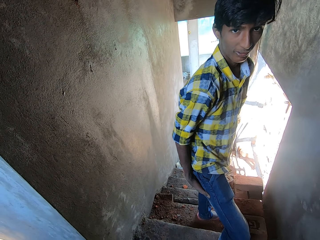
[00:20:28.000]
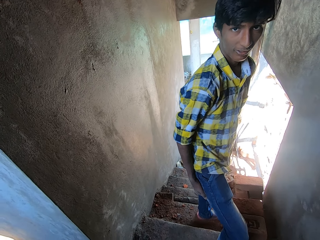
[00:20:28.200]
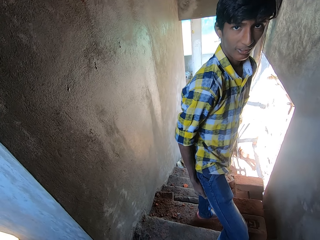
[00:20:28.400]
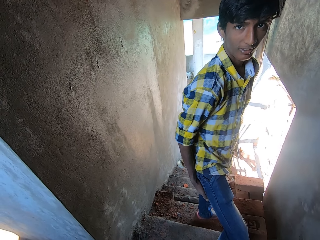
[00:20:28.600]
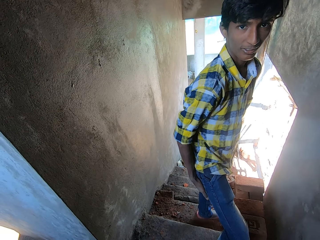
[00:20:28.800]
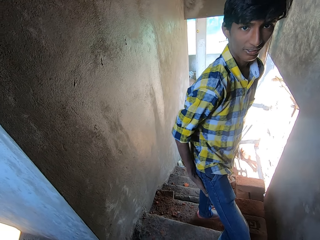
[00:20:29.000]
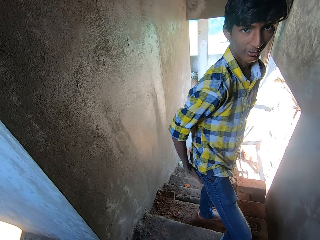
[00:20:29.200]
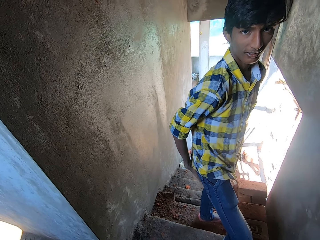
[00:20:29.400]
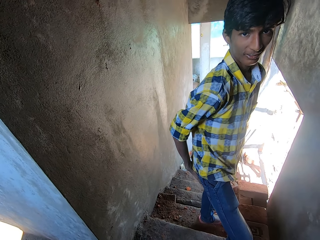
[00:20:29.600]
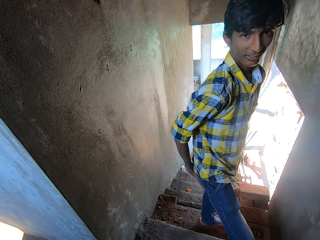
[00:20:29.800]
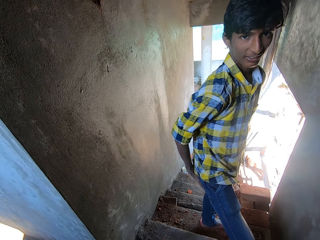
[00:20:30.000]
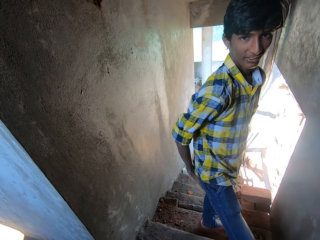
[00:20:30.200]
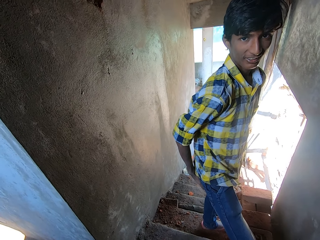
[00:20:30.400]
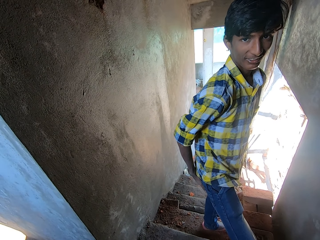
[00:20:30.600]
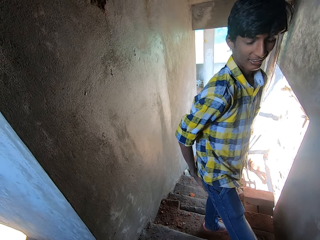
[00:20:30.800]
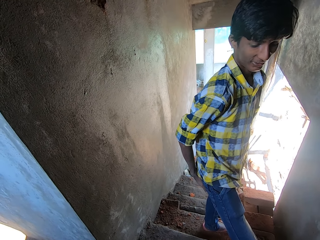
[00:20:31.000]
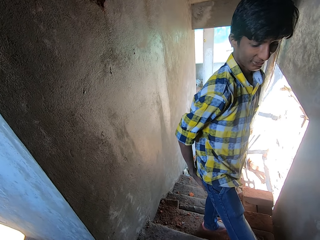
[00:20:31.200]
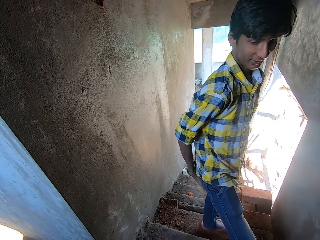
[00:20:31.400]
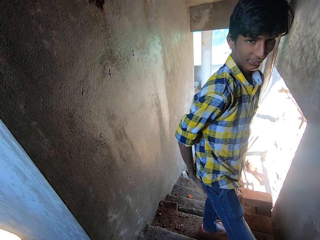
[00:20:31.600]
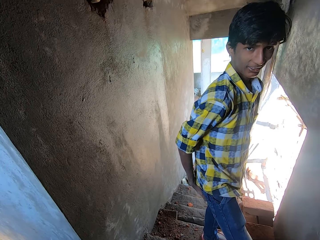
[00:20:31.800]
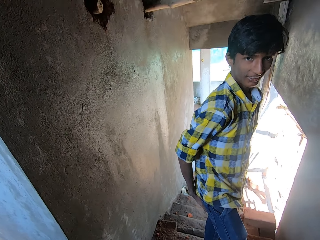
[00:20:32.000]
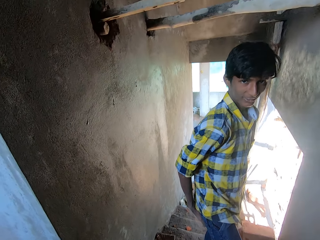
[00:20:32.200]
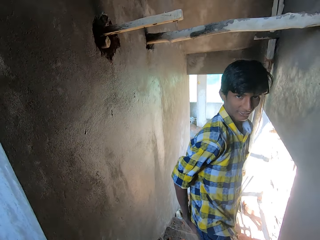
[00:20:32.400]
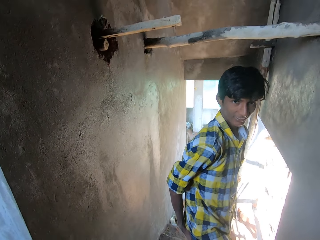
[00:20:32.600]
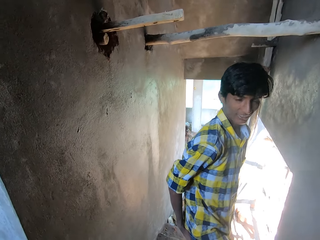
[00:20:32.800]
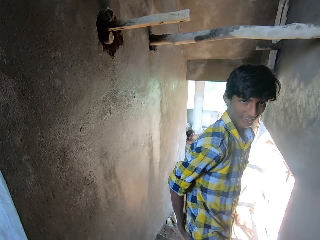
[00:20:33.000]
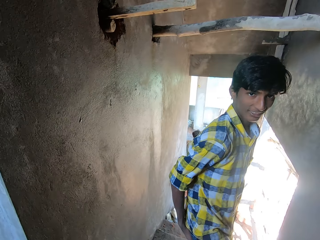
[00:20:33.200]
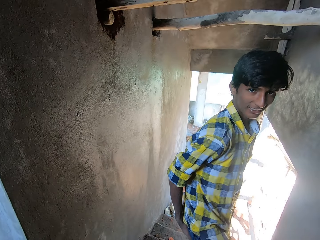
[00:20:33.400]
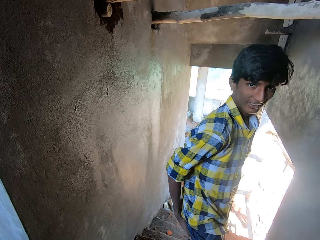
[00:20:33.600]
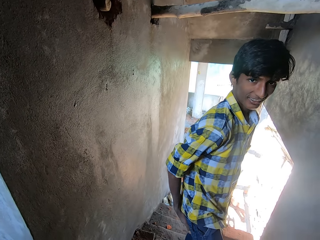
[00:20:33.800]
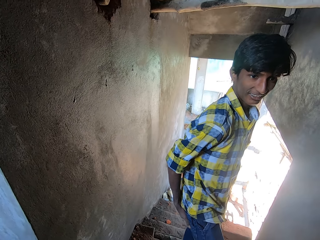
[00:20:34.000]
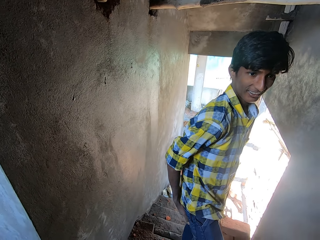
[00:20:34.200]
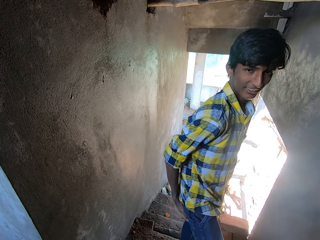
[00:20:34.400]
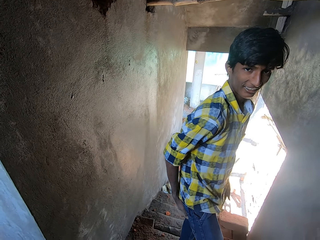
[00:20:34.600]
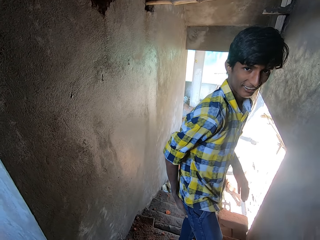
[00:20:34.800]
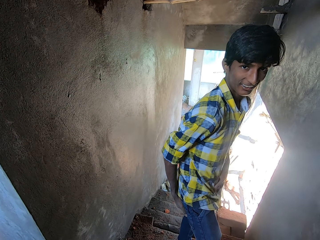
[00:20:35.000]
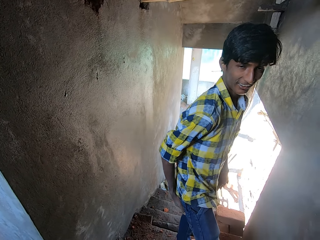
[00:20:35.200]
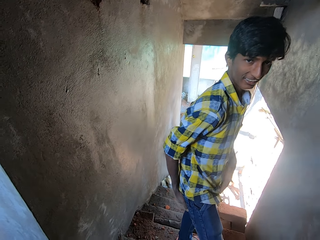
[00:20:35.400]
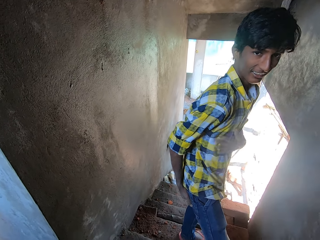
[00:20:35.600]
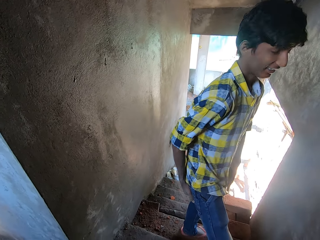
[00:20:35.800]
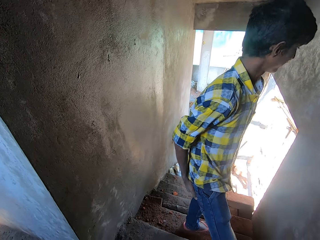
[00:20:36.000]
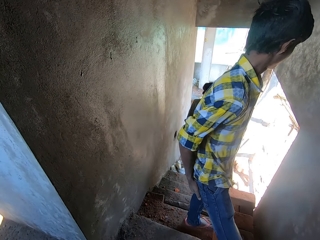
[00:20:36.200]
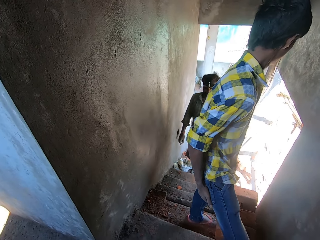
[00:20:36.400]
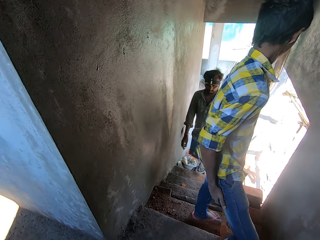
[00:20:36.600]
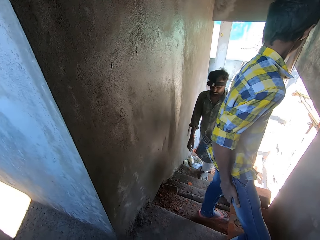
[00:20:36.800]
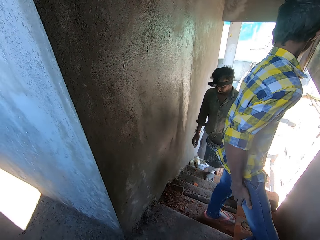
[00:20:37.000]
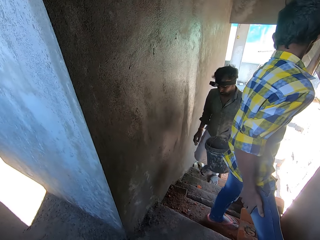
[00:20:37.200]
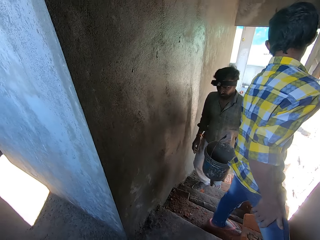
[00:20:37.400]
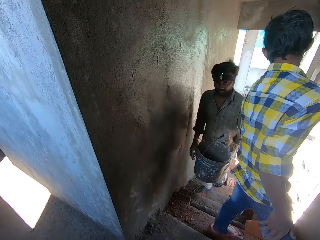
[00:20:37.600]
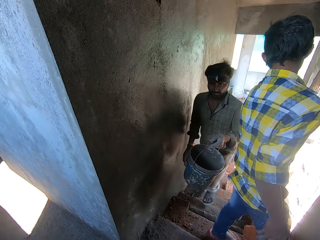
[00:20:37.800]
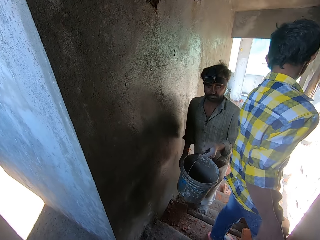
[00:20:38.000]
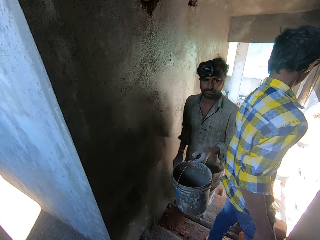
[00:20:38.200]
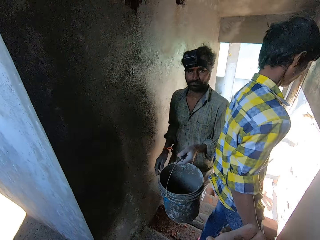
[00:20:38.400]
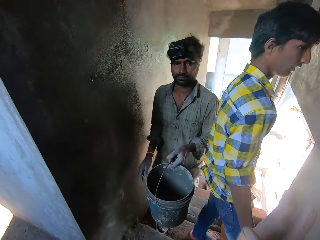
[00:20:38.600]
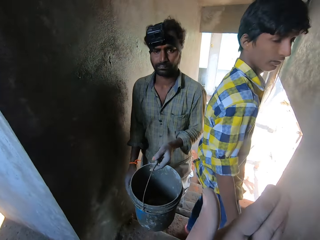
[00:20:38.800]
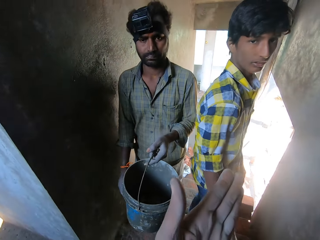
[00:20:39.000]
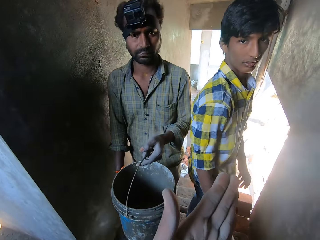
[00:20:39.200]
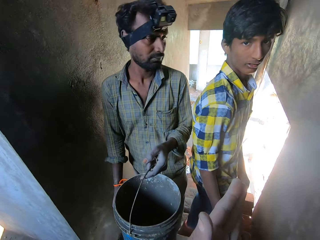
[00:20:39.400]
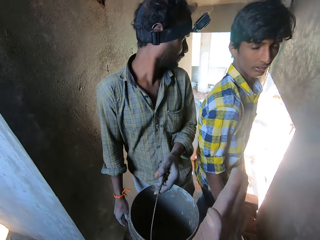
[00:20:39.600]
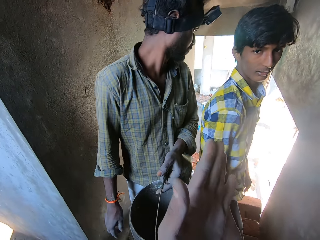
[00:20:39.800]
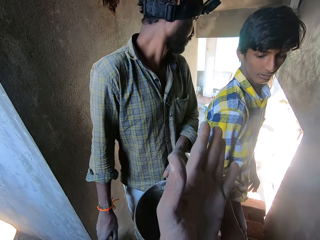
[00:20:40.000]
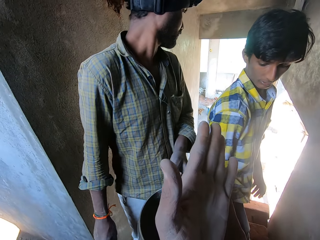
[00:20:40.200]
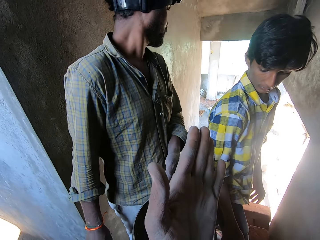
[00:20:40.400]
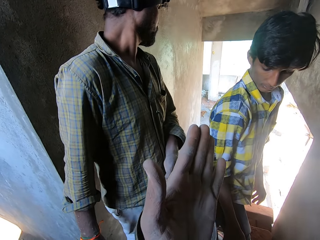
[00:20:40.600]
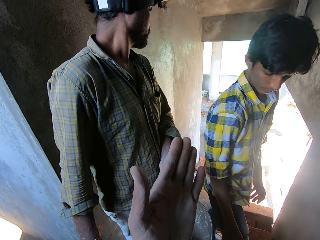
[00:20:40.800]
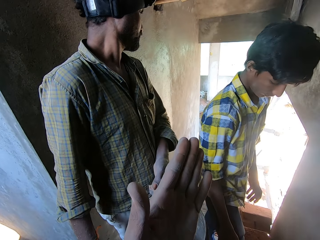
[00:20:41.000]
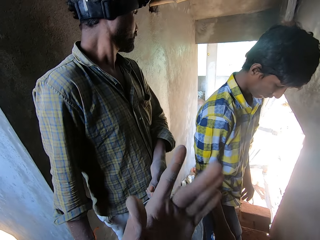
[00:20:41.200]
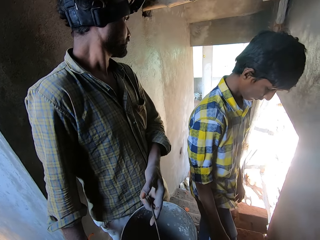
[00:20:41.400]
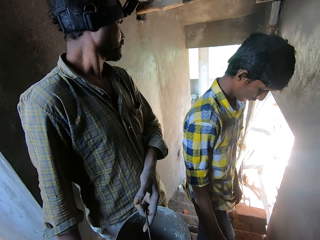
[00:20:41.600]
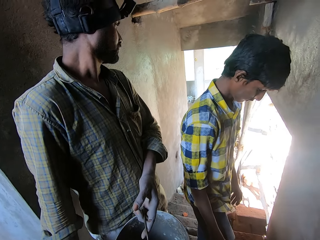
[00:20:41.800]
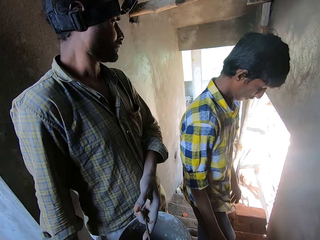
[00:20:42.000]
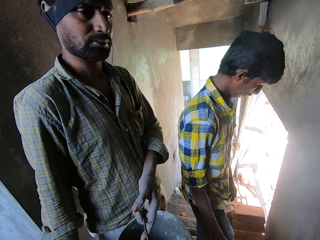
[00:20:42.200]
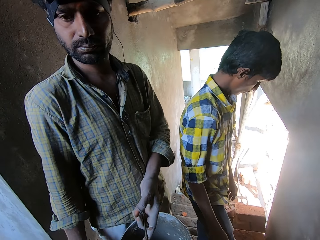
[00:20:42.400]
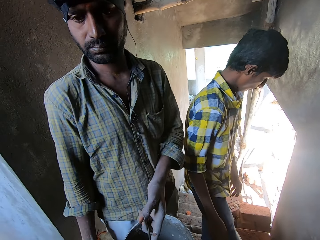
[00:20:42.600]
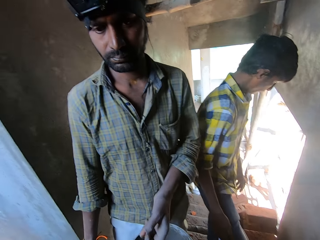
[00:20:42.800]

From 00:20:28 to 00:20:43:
The camera wearer looks at a person. They show hand gestures. They interact with a person. Another person looks around.

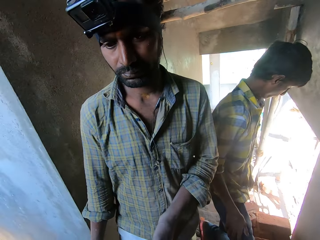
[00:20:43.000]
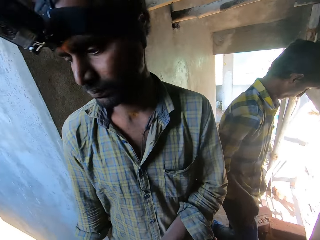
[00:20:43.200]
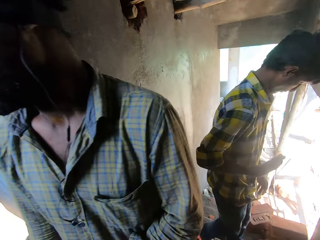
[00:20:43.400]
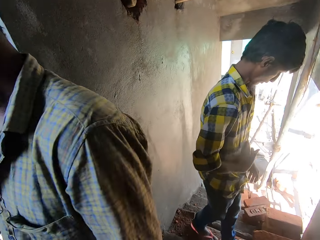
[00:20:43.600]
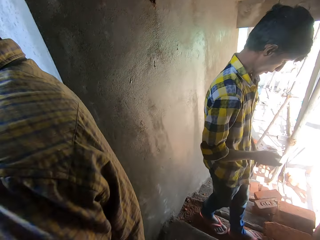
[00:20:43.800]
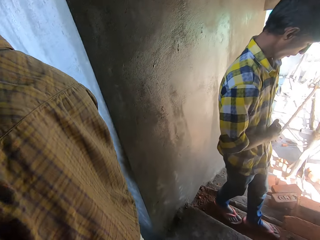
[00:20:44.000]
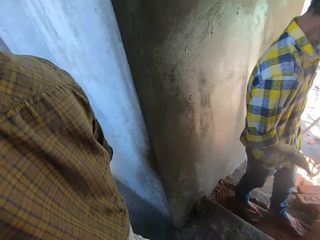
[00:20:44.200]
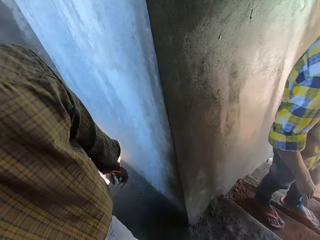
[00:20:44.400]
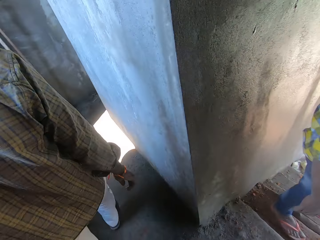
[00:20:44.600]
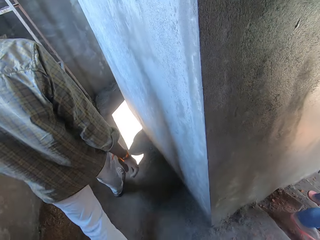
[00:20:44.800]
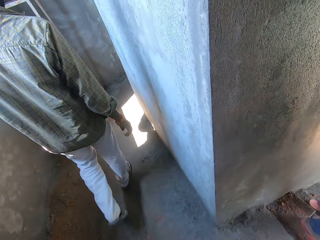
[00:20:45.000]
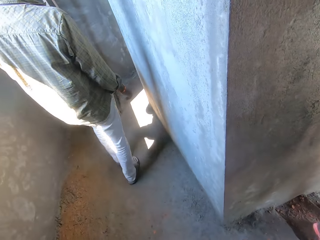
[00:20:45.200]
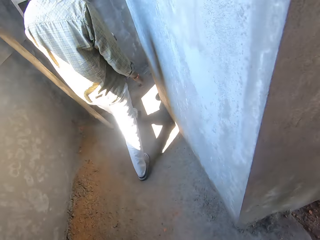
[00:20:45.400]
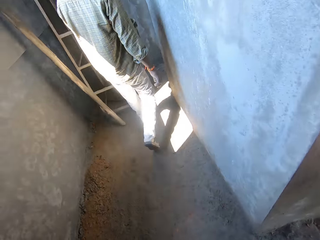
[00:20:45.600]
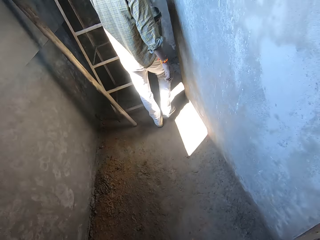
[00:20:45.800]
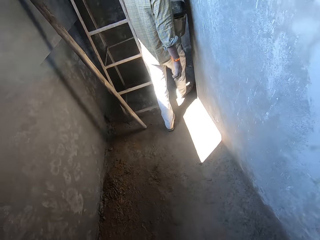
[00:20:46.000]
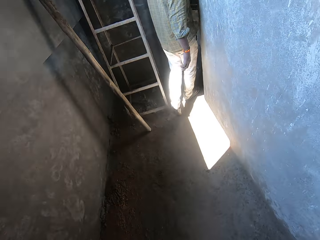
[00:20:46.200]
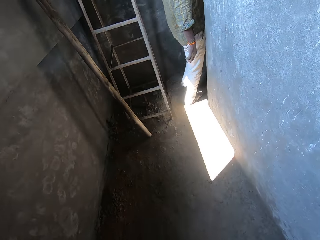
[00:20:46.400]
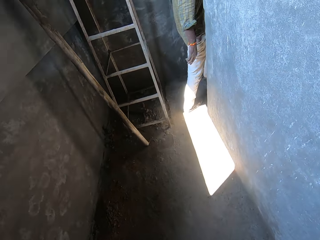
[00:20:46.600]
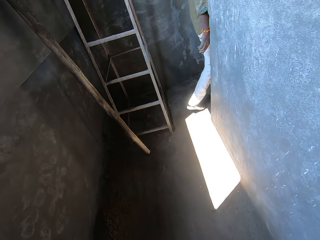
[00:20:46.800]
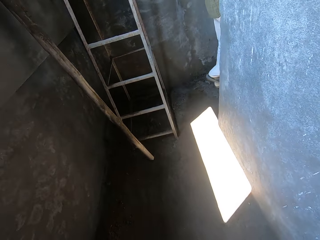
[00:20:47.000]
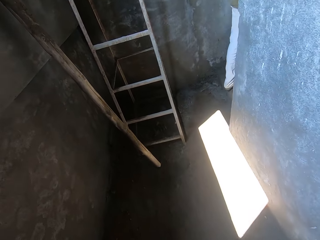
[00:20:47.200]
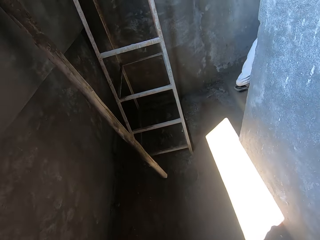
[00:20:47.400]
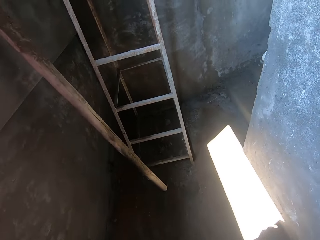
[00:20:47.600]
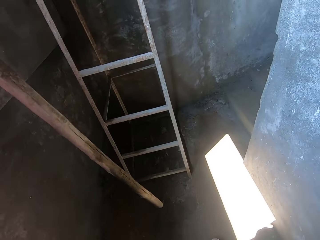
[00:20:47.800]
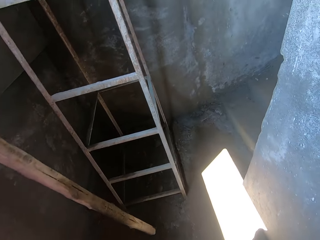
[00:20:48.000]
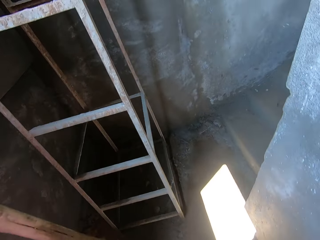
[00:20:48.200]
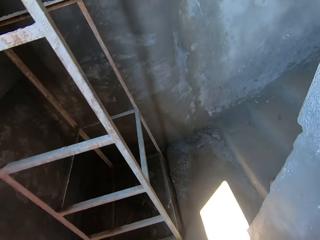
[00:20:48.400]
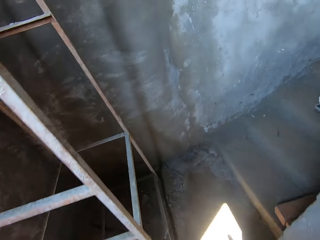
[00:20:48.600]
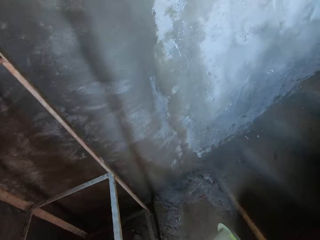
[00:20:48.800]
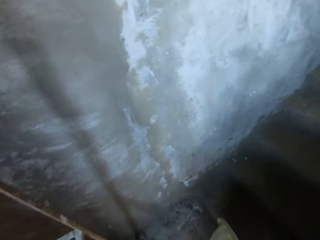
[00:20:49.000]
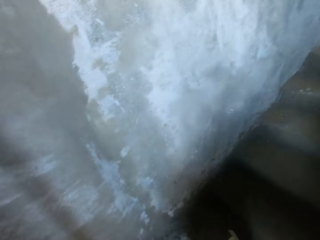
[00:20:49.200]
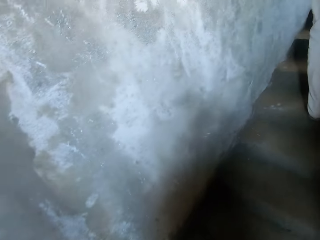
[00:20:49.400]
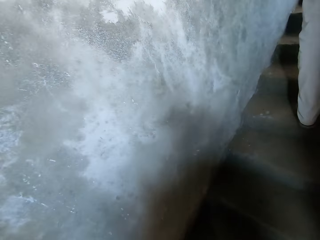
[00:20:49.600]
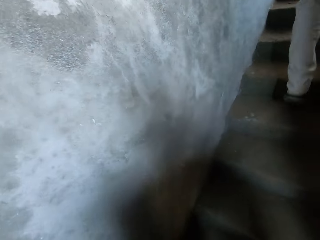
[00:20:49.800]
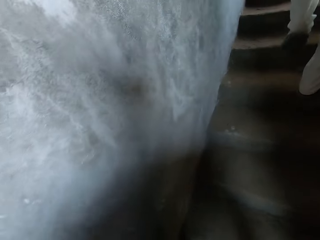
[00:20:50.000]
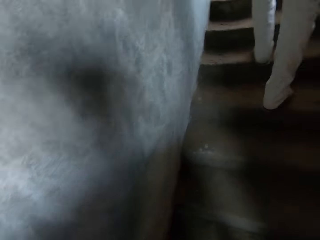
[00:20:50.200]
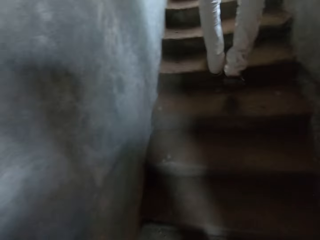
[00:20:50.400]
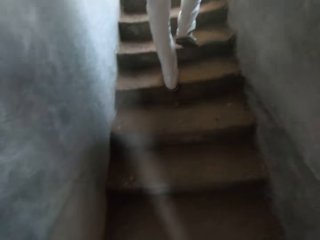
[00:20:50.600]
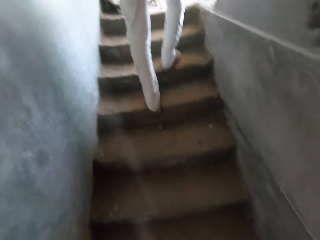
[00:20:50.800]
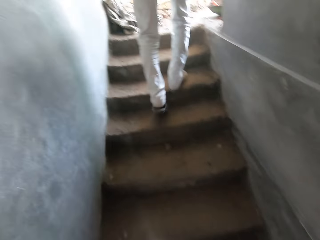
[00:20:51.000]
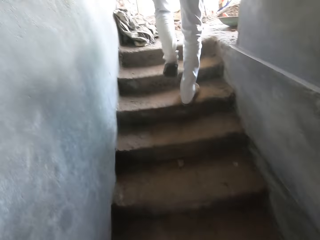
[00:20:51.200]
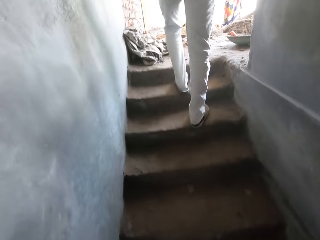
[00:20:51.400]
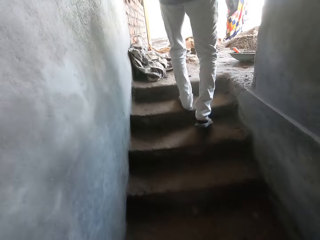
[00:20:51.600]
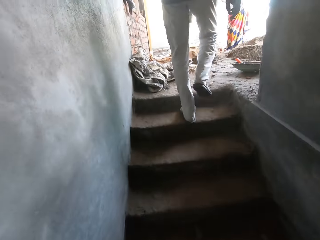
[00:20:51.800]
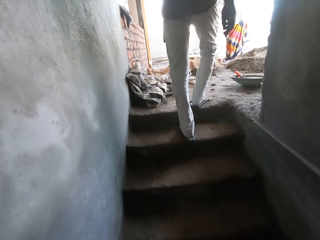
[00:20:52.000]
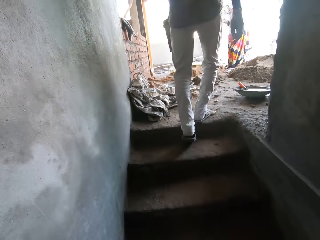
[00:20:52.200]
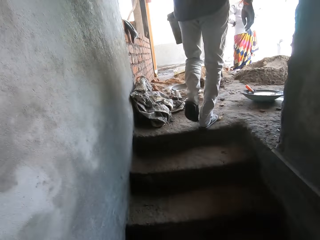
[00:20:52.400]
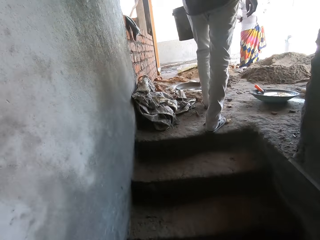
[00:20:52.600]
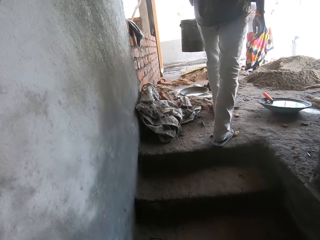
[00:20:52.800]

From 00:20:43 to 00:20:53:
A person walks around. The camera wearer walks in the building. They walk up the stairs.
